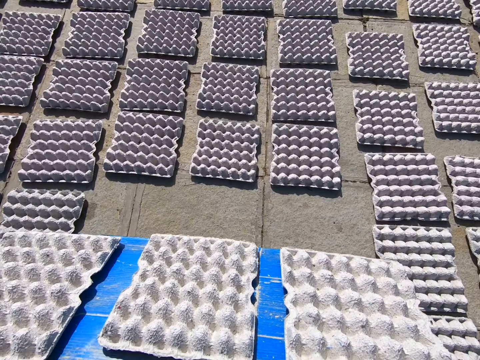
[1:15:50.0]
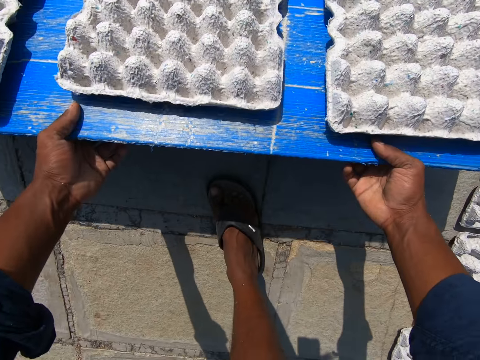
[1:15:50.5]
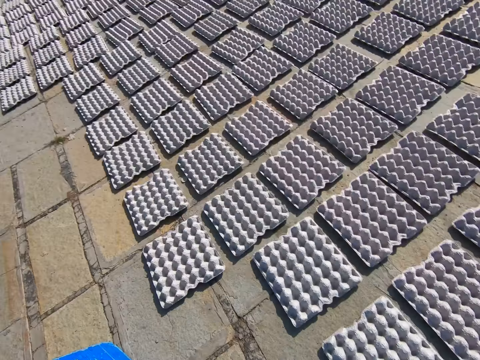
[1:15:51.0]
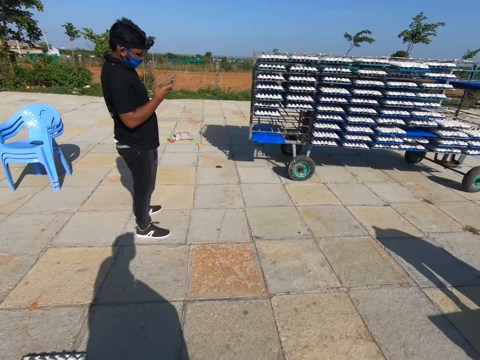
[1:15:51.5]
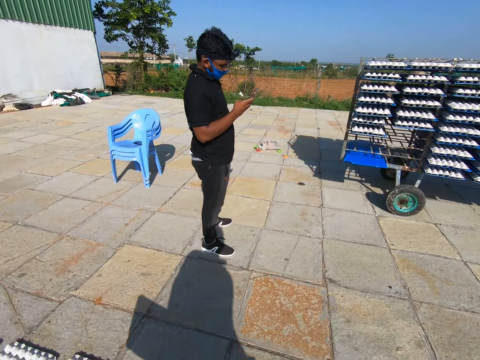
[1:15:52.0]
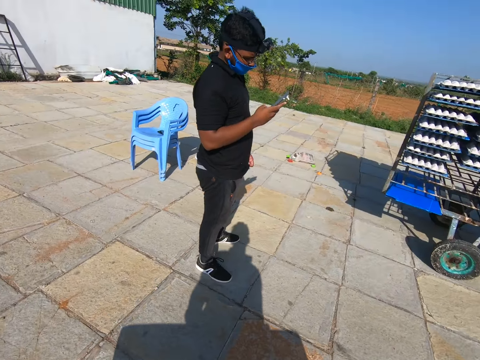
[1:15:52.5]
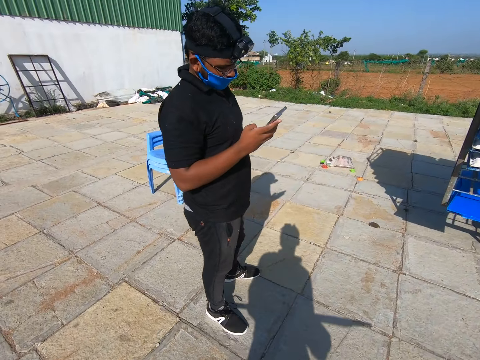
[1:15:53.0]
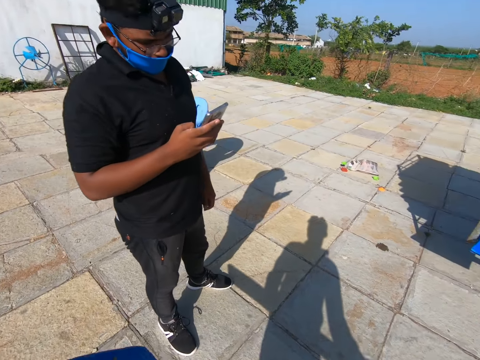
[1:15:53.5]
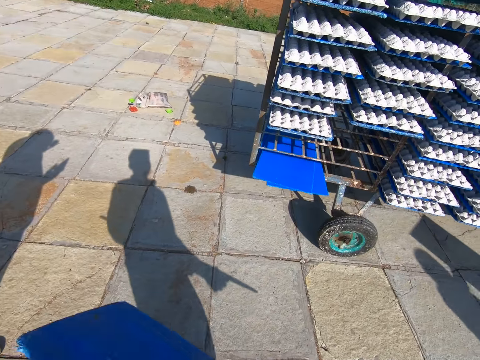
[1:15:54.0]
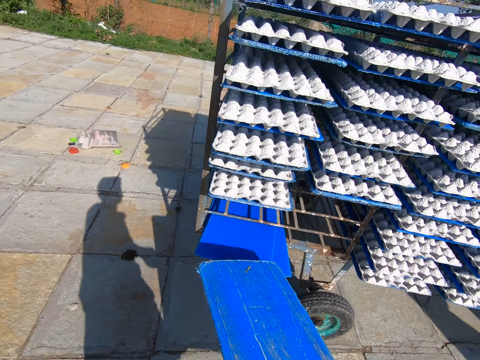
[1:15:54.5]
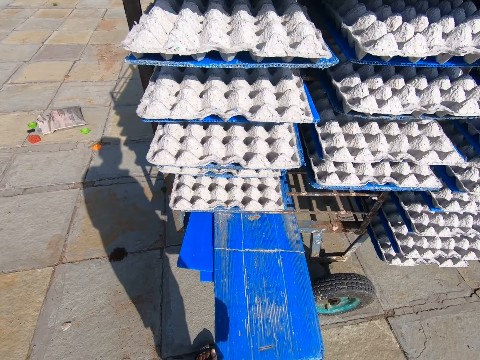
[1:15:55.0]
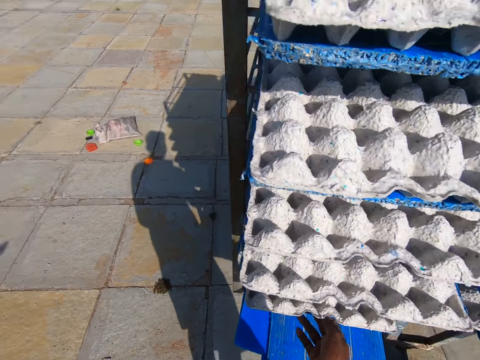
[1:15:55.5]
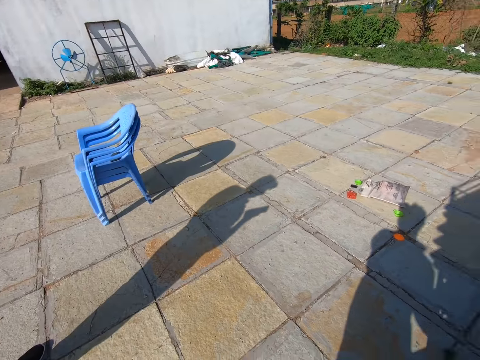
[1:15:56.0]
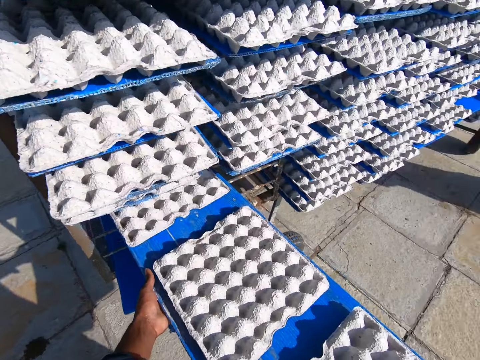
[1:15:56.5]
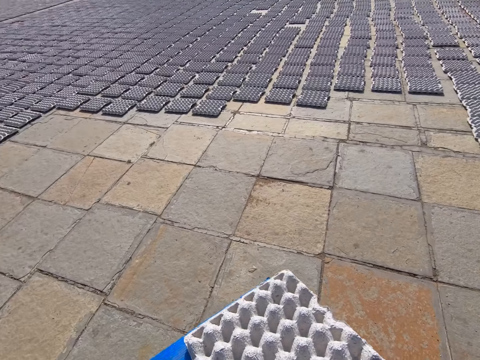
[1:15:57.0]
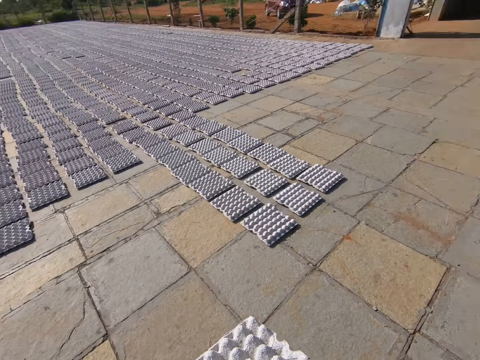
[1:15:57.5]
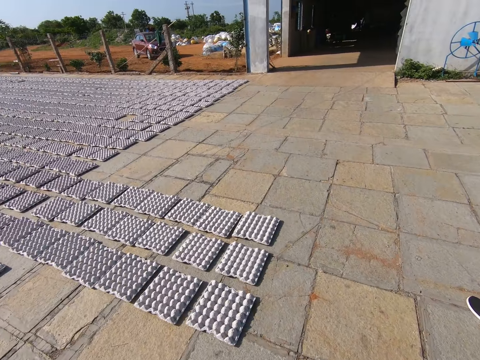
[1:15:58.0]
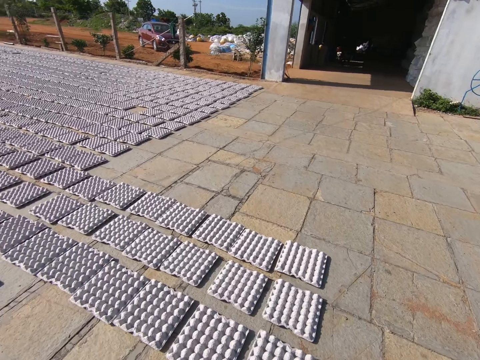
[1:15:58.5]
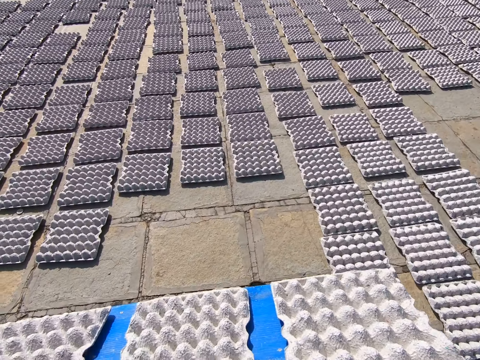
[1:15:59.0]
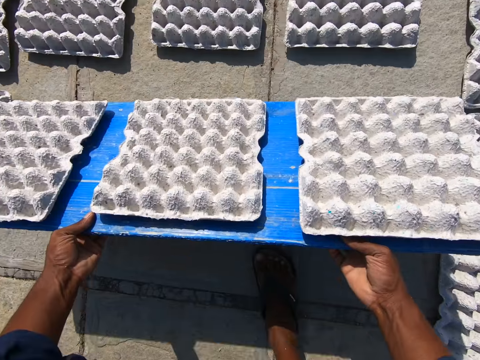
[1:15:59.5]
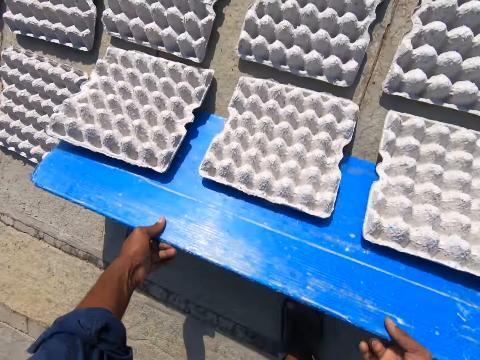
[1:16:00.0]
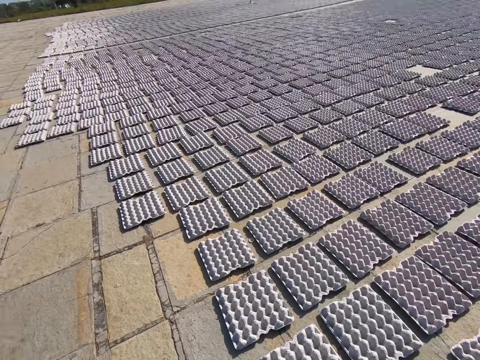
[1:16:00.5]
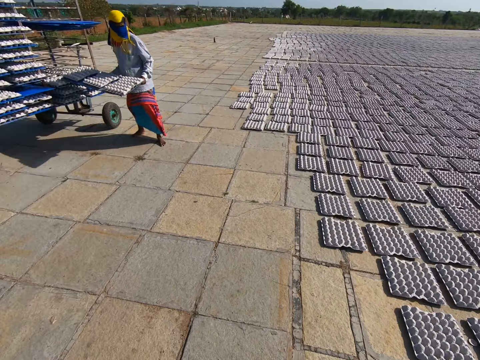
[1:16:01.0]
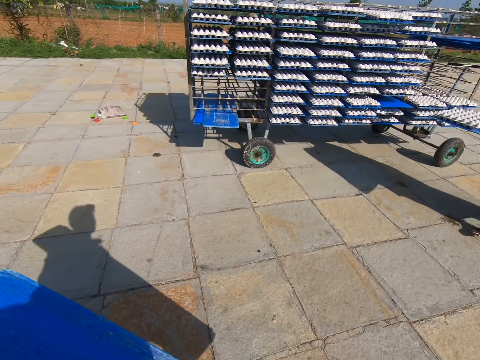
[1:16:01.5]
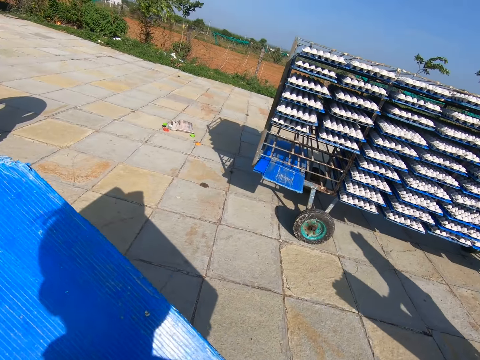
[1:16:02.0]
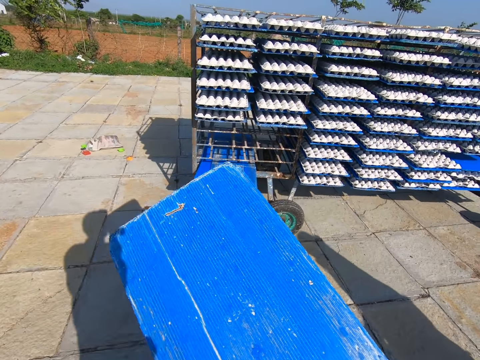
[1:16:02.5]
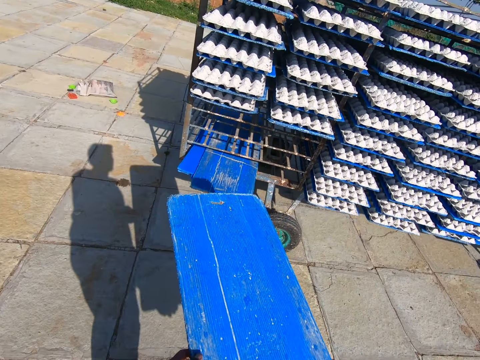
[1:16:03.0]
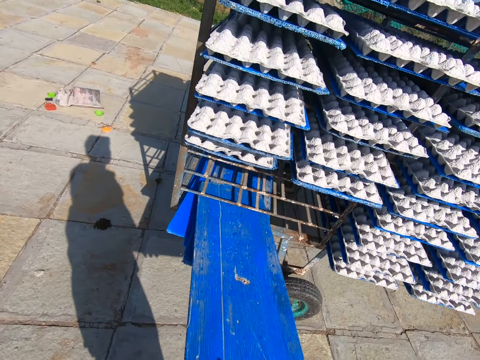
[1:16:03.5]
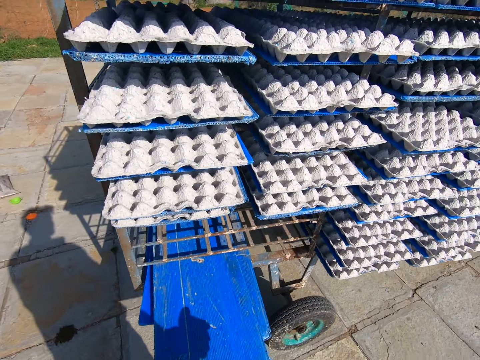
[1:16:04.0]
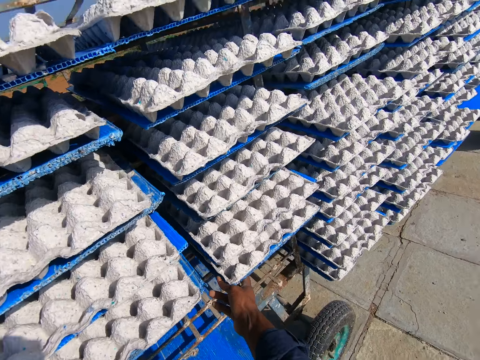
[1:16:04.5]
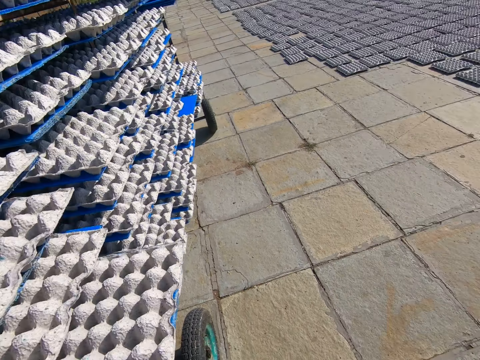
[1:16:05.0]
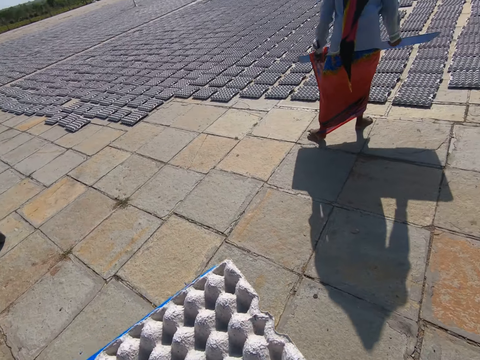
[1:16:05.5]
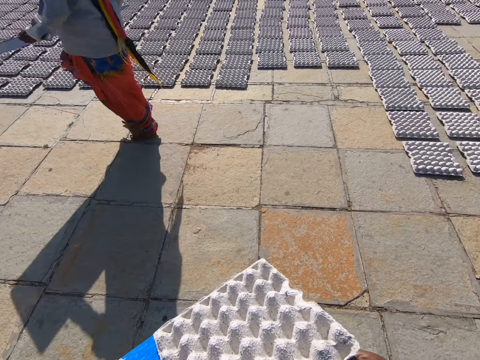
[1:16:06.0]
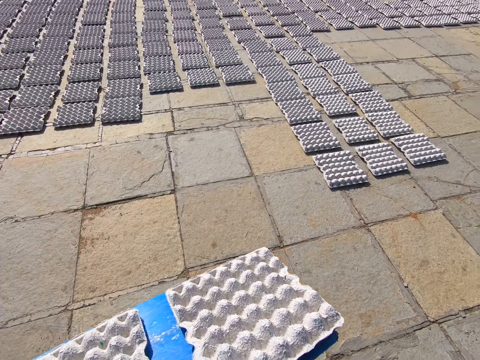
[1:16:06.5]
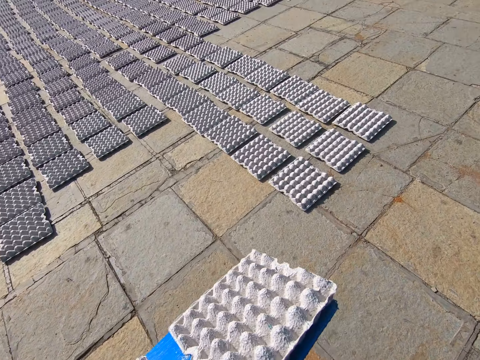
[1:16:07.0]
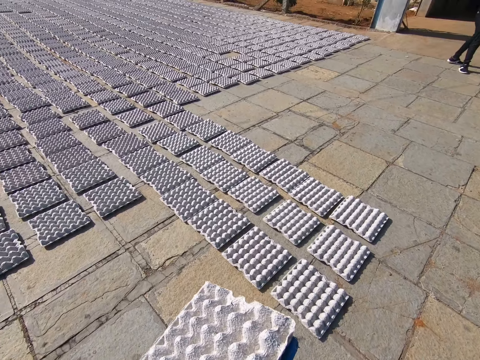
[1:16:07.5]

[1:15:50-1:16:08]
The camera wearer drops the crates on the tray in his hands on the floor. Someone puts the egg trays down. A man operates a phone with his right hand. The camera wearer talks. He drops the tray in his hands into the rack. He takes out a tray from the rack with his hands. He carries some egg trays. Someone puts the egg trays down. The camera wearer drops the crates on the tray in his hands on the floor. A woman picks a tray on the rack with her hands. The camera wearer drops the tray in his hands into the rack. He carries some egg trays. He takes out a tray from the rack with his hands.

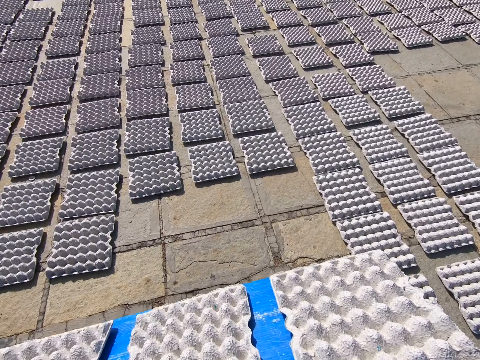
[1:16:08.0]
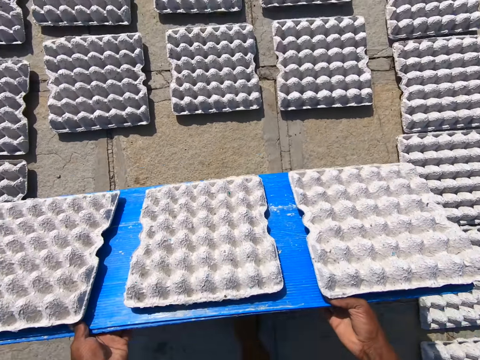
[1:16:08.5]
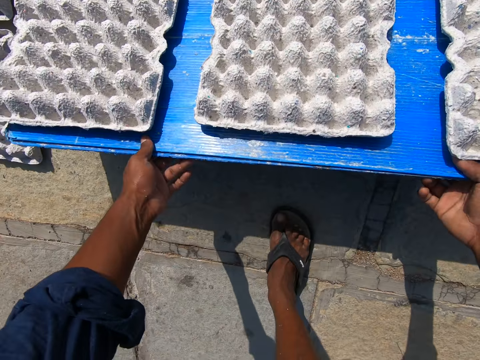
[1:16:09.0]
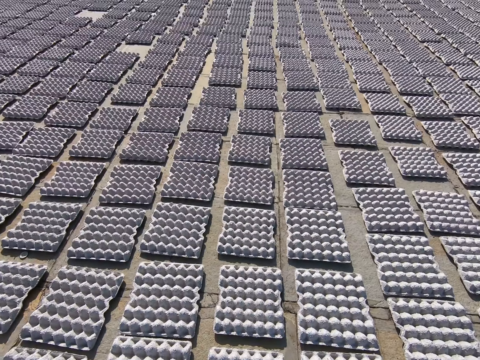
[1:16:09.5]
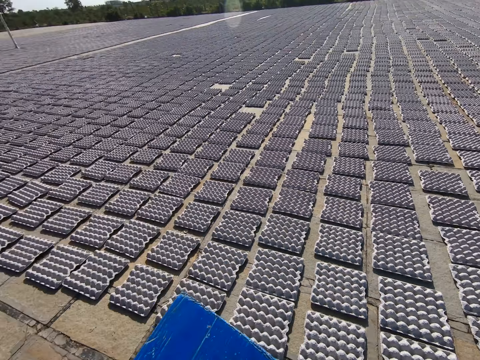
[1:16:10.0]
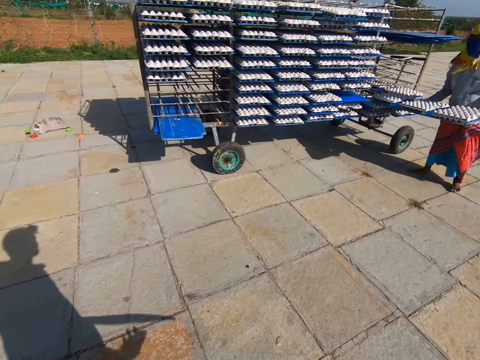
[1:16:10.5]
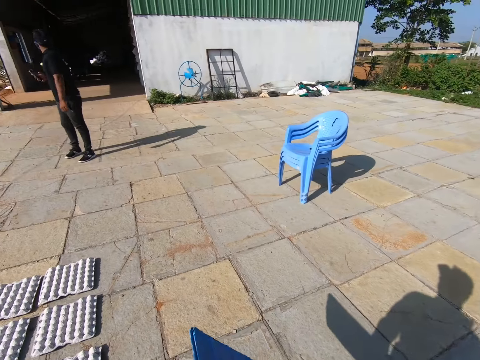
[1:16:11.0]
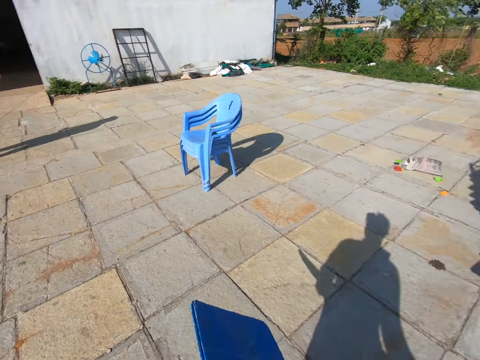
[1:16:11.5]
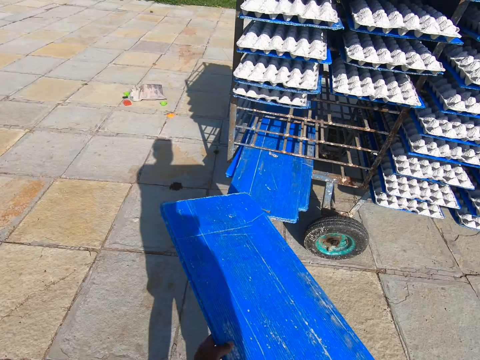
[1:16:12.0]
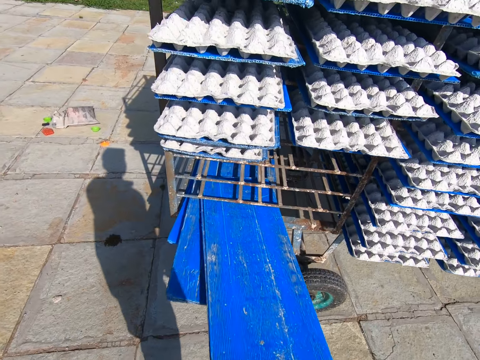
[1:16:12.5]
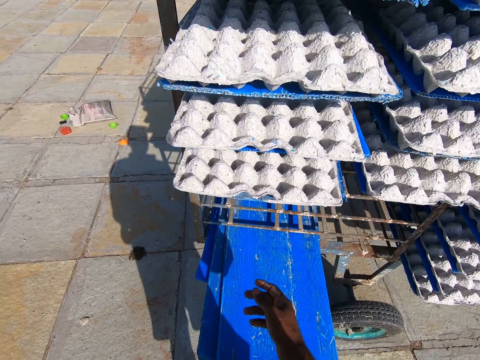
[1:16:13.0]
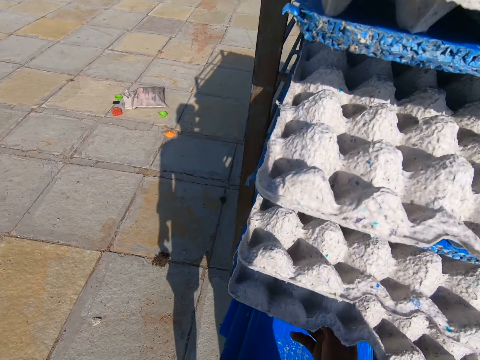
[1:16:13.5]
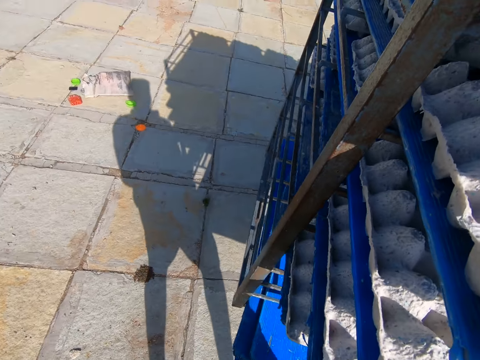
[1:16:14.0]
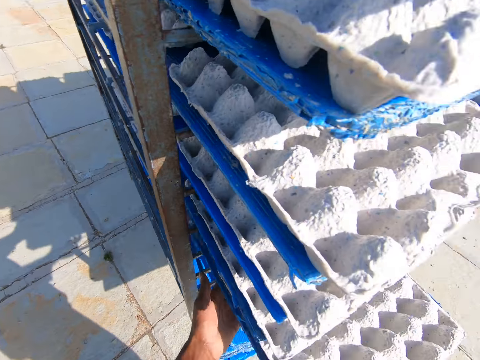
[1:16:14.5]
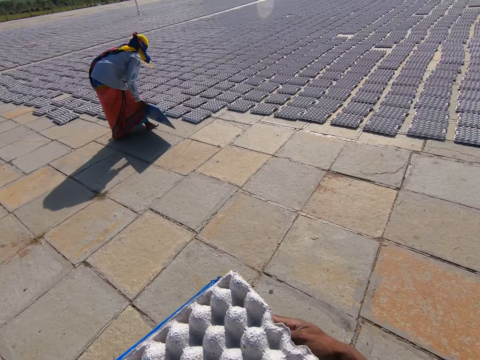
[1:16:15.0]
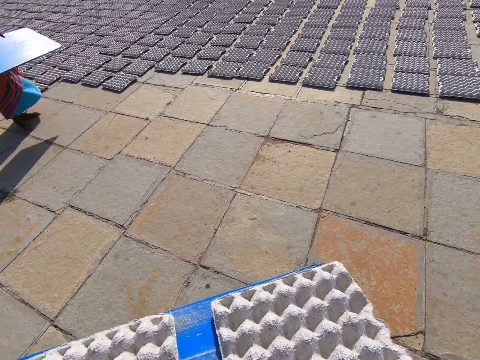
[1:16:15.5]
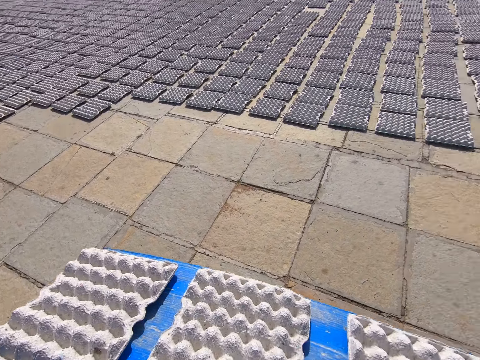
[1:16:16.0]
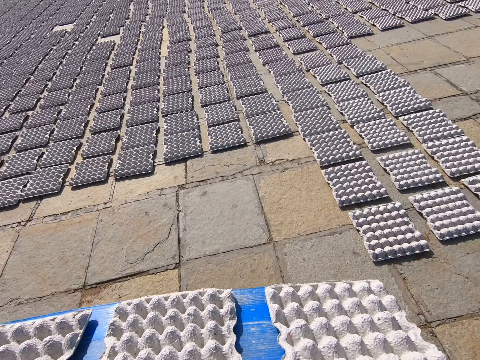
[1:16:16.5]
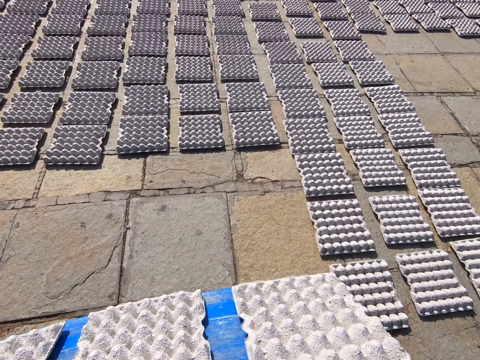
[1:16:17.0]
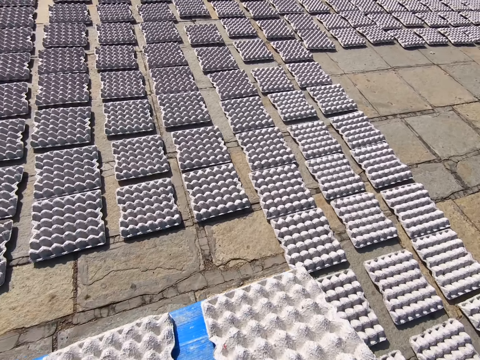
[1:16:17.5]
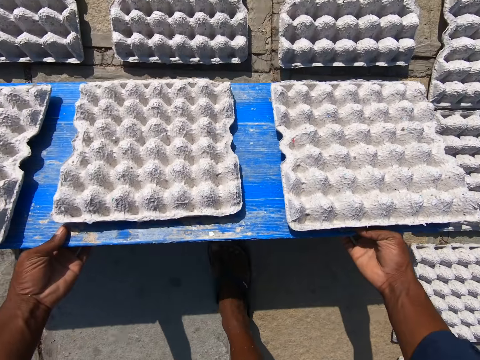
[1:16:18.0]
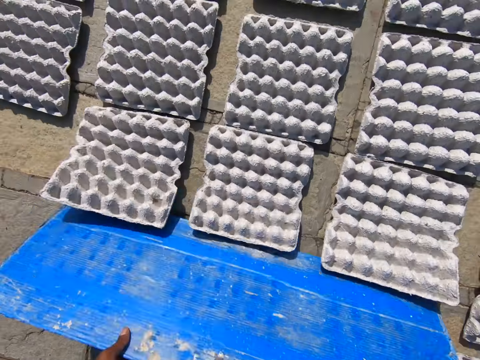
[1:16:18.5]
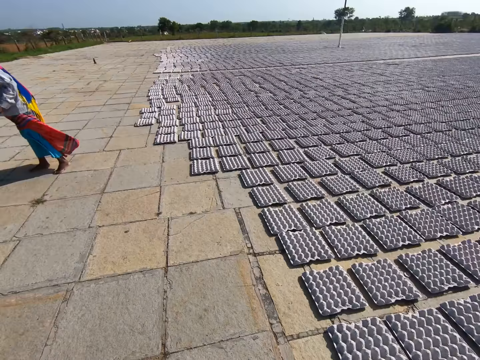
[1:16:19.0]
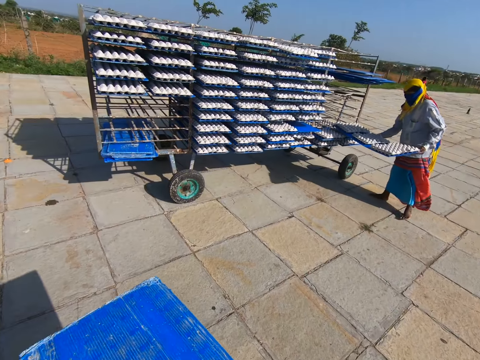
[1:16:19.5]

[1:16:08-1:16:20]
The camera wearer drops the crates on the tray in his hands on the floor. The woman picks a tray on the rack with her hands. The camera wearer drops the tray in his hands into the rack. He takes out a tray from the rack with his hands. The woman drops the crates on the tray in her hands on the floor. The camera wearer drops the crates on the tray in his hands on the floor. The woman picks the tray on the rack with her hands.
